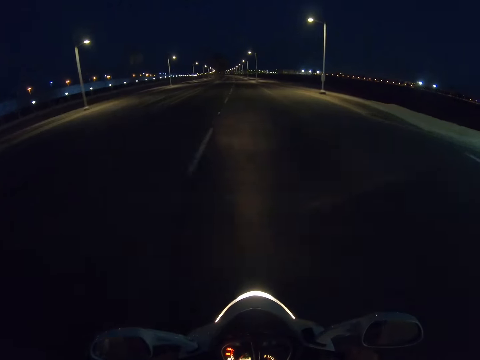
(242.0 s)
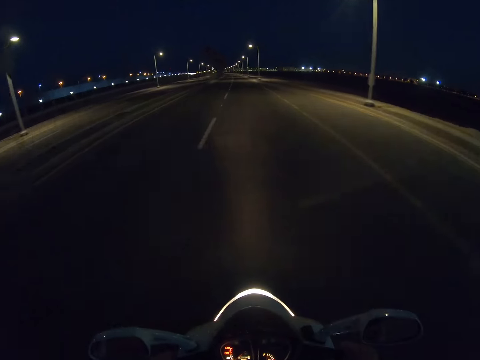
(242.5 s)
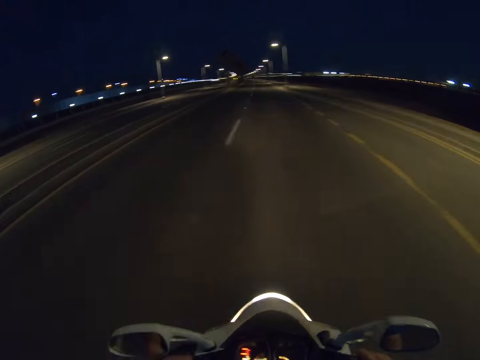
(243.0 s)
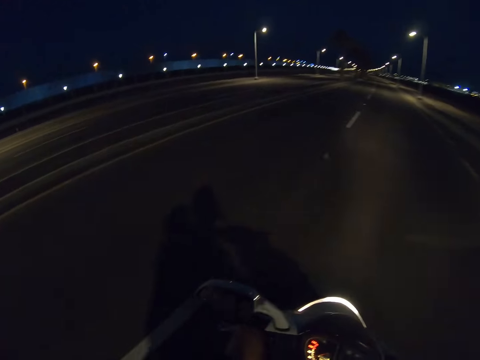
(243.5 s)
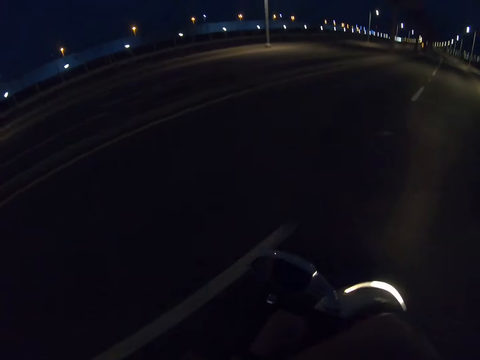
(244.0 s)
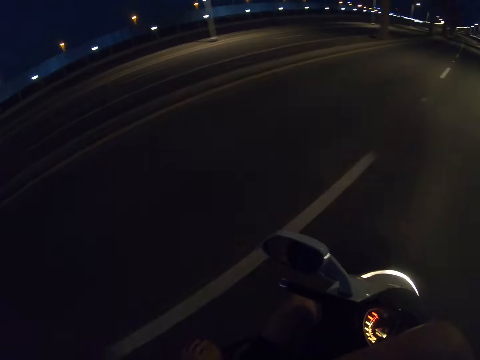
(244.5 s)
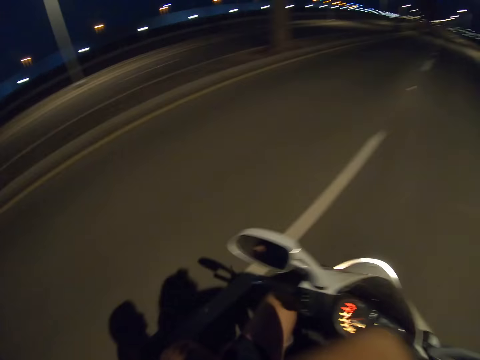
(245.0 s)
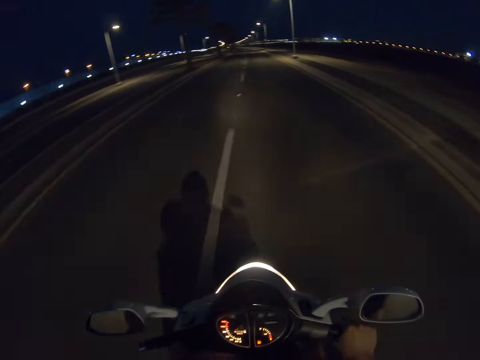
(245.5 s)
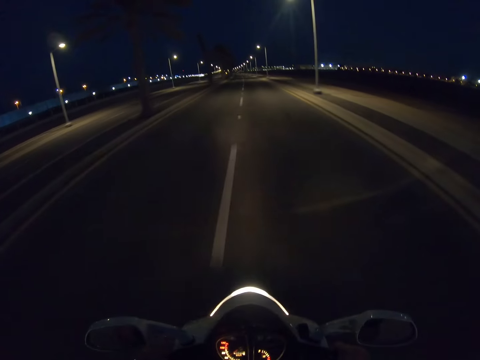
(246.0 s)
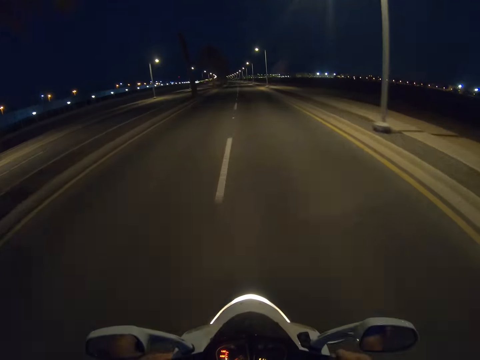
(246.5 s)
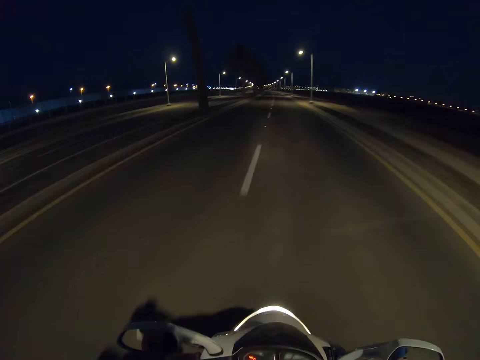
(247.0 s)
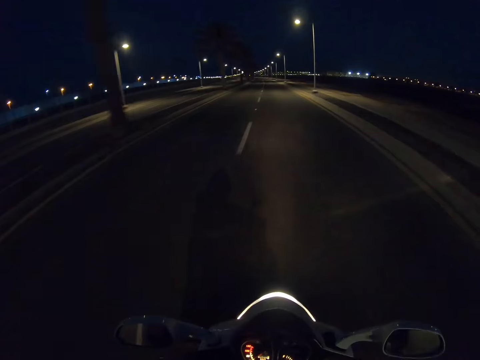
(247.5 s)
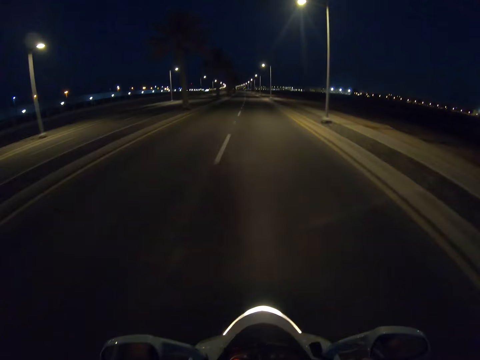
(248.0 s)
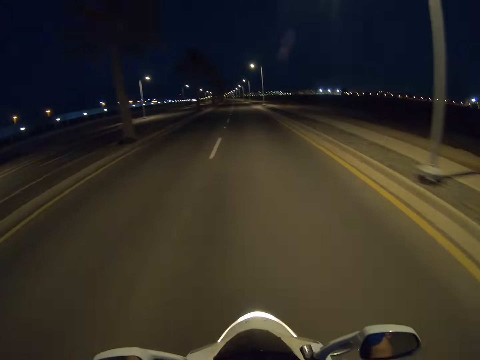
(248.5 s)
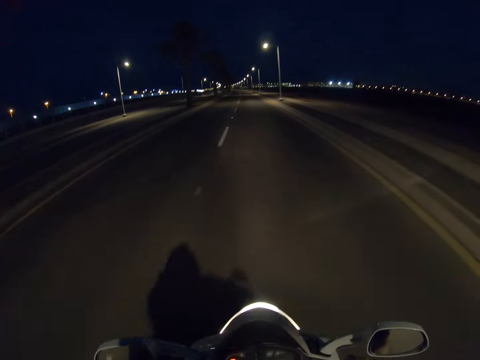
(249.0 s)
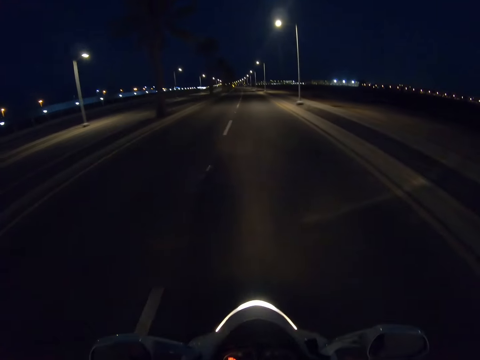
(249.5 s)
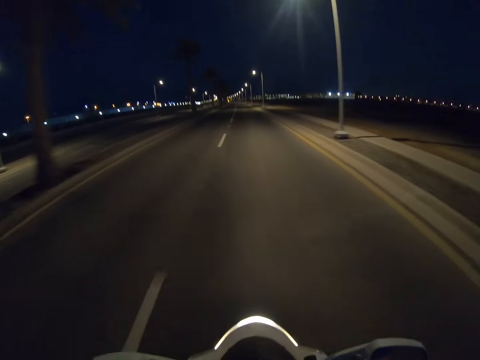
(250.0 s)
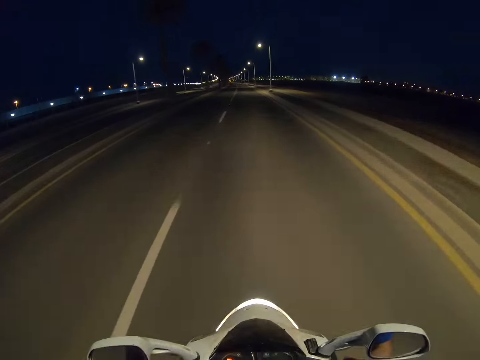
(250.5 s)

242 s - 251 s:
The camera wearer looks around the road. They ride a motorbike on the road.

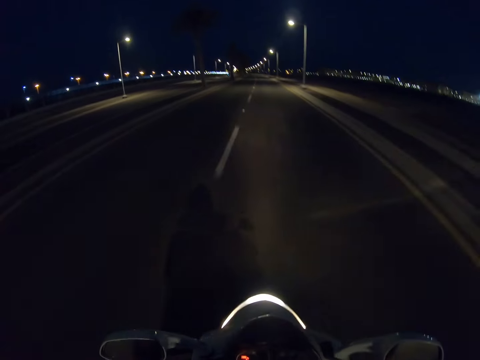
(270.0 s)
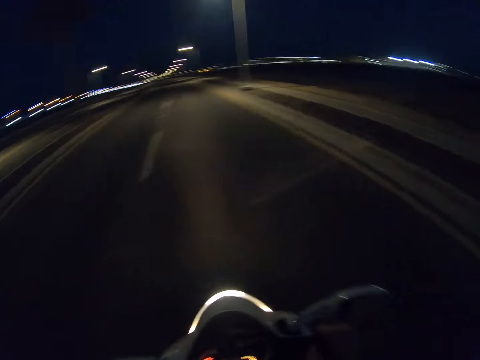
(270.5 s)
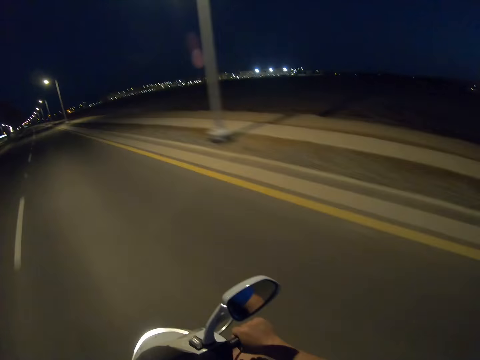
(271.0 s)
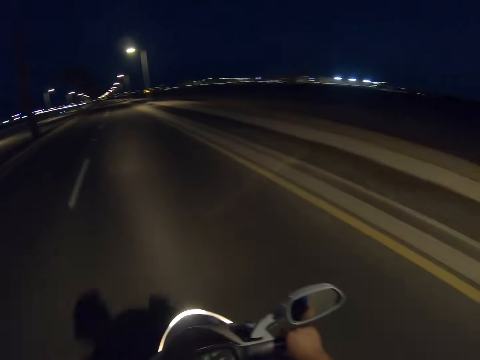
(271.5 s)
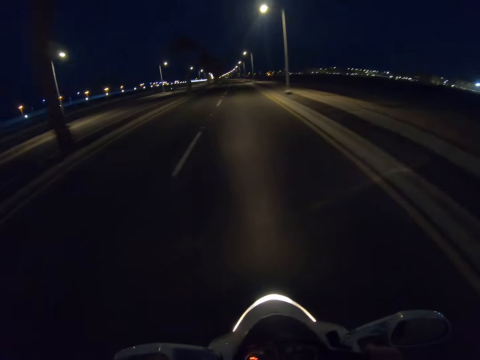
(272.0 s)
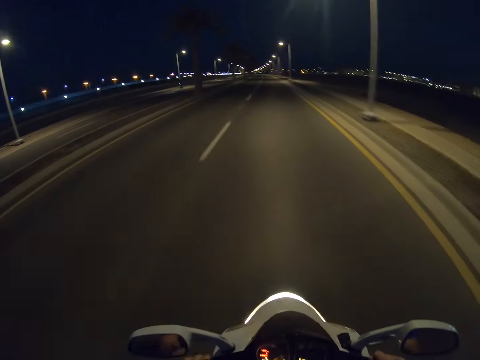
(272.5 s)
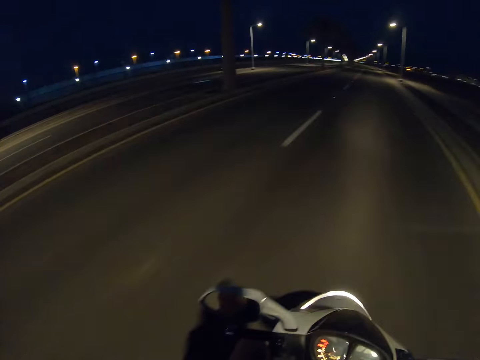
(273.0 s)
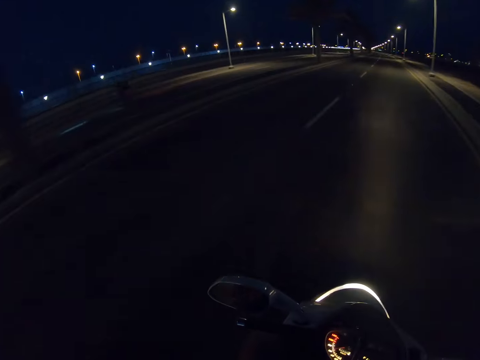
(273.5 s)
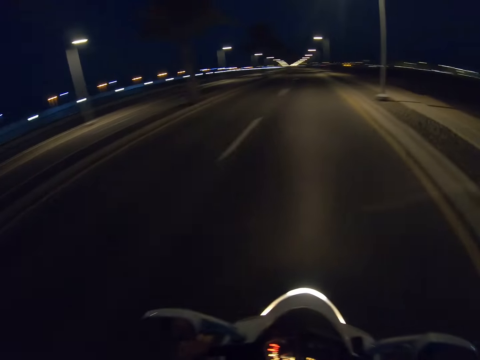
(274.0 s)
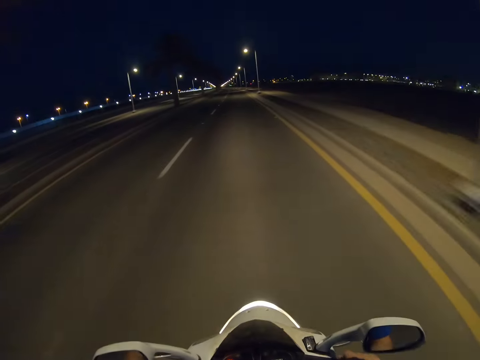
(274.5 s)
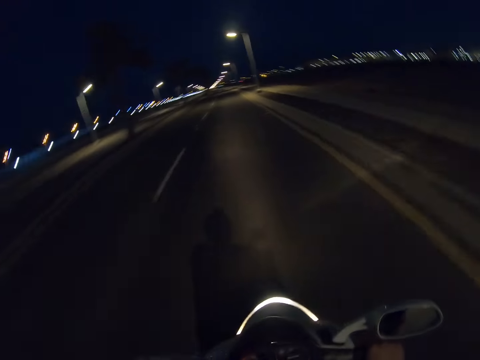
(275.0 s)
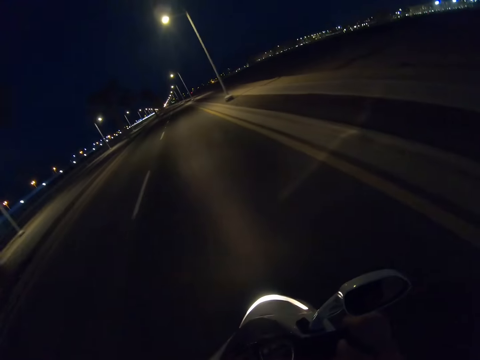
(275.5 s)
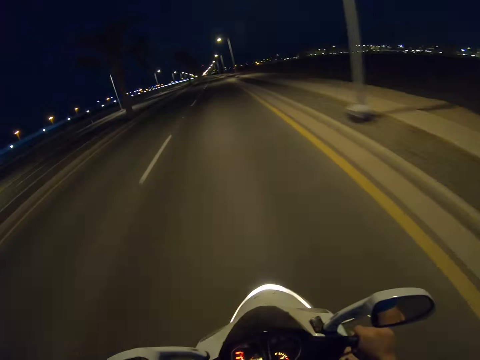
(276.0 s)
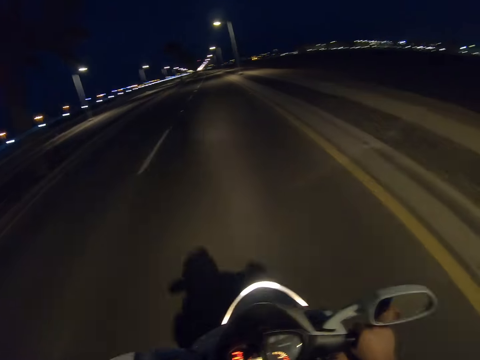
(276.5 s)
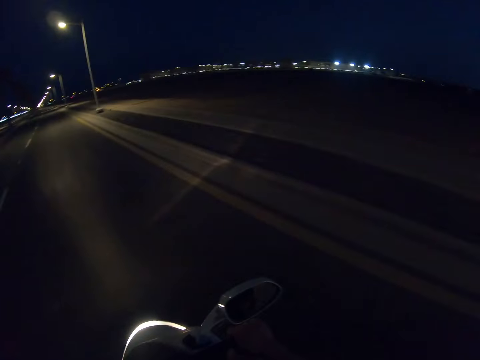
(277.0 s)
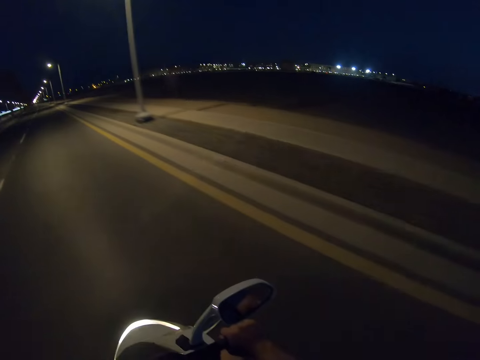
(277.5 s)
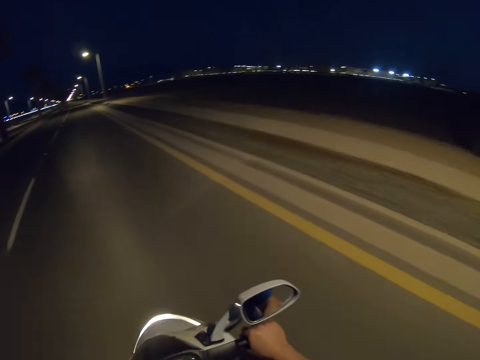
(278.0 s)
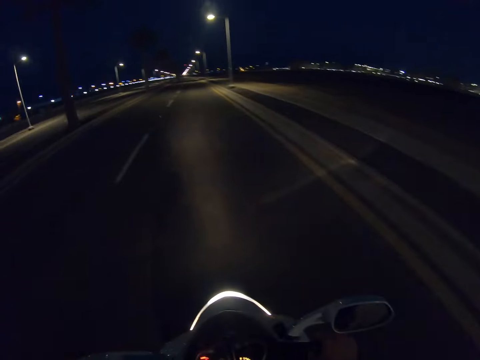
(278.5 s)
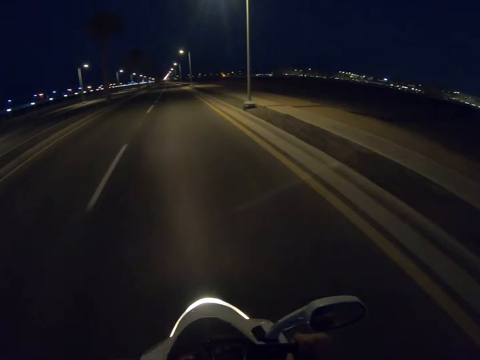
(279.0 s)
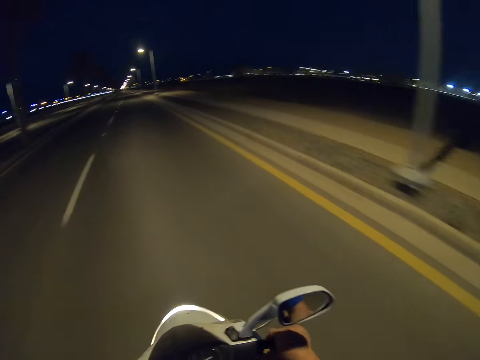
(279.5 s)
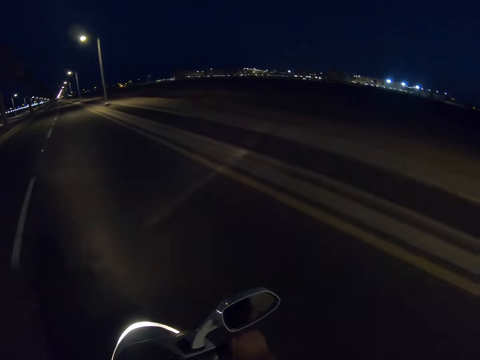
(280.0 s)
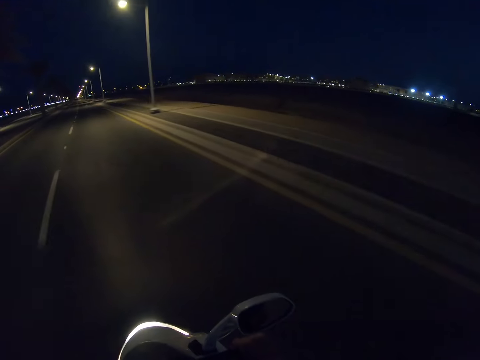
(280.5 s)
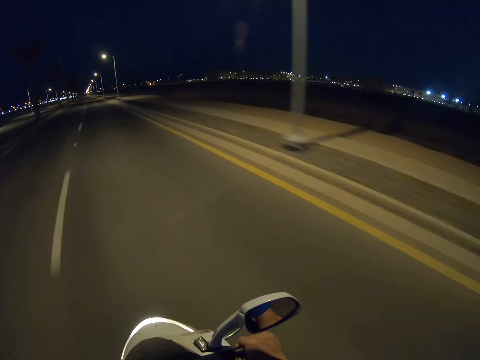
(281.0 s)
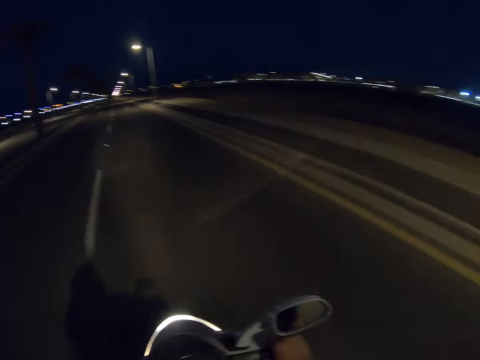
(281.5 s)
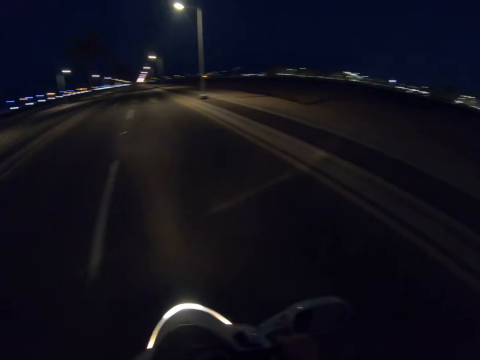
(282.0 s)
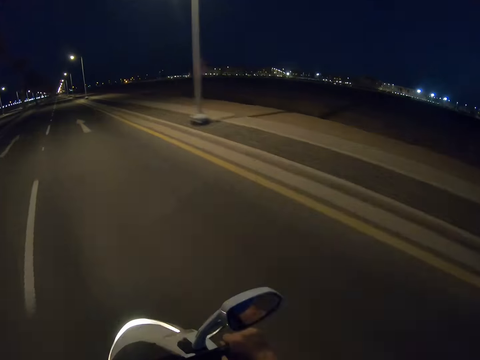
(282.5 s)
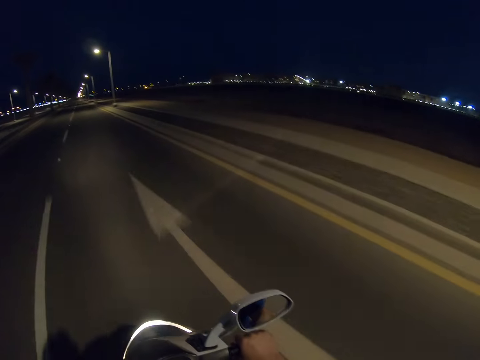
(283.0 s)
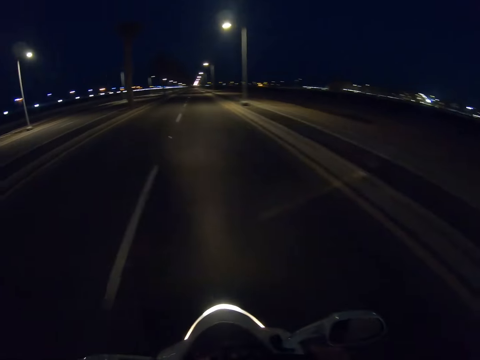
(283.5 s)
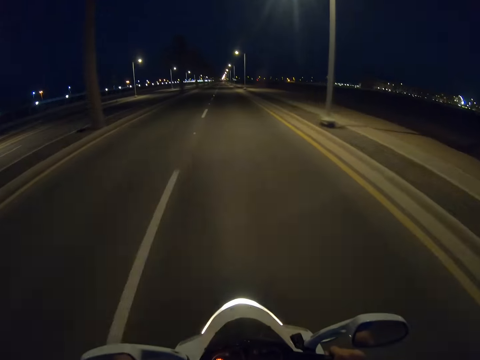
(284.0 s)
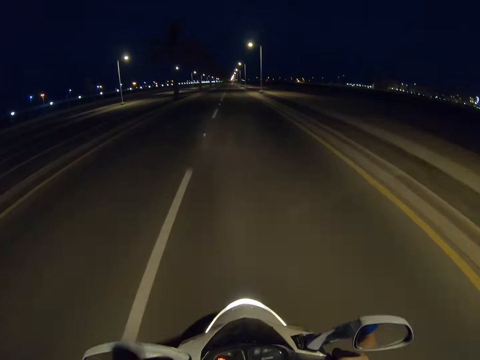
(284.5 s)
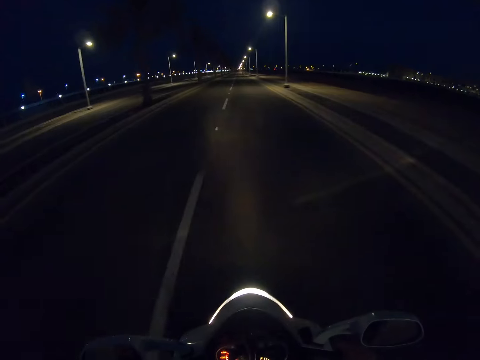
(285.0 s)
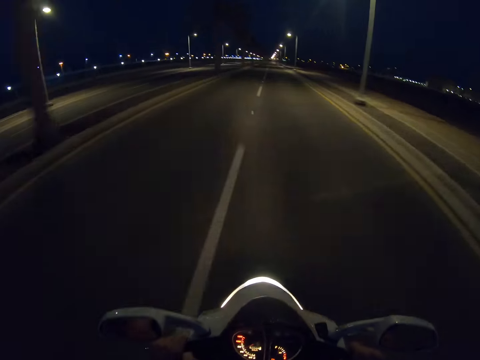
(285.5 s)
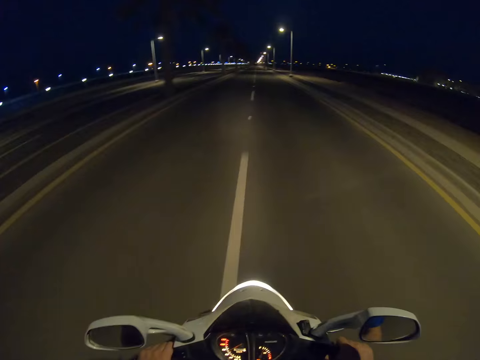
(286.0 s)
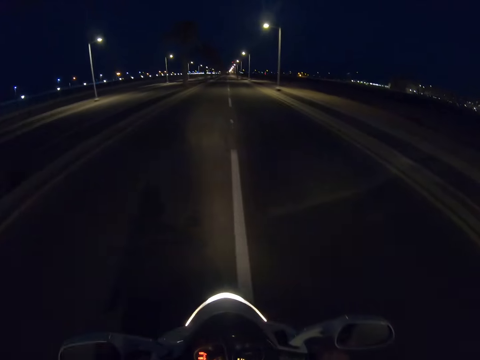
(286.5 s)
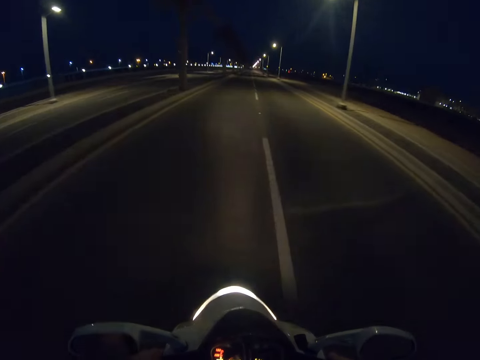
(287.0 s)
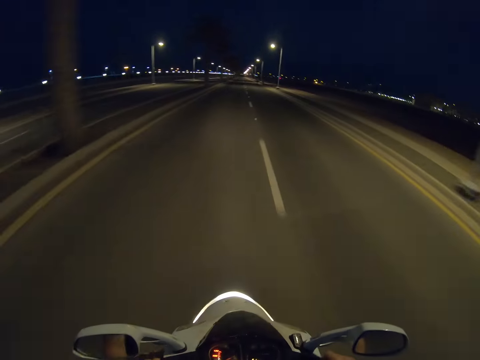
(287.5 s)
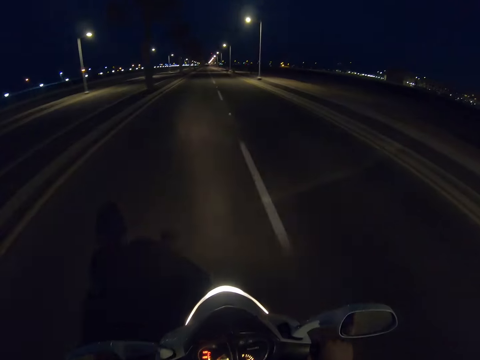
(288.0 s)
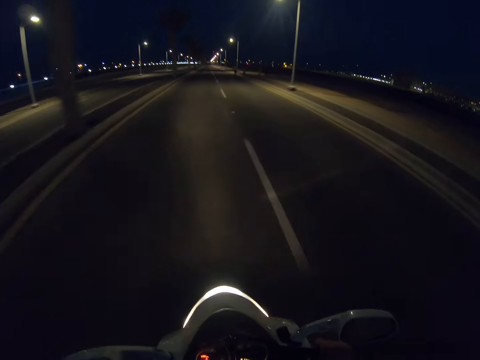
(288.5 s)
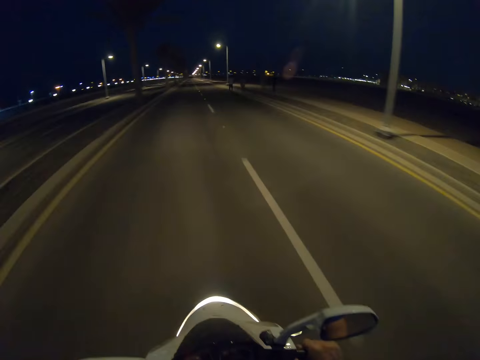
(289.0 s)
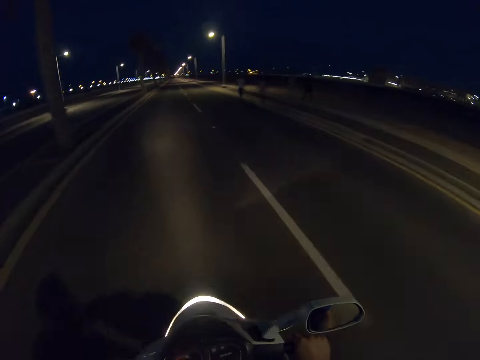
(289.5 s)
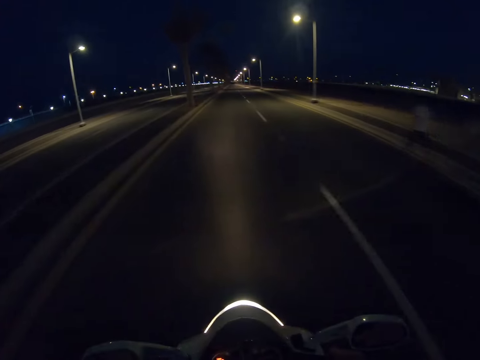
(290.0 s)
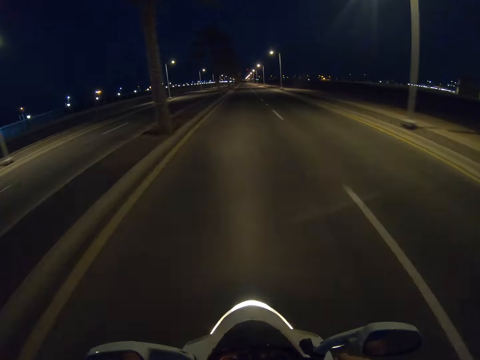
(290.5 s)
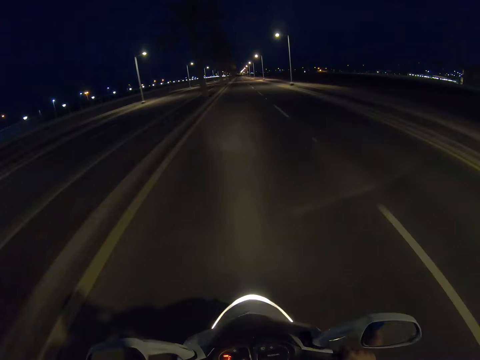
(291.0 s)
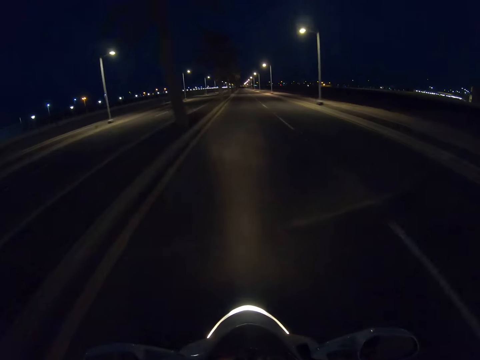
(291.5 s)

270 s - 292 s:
The camera wearer looks around the road. They ride a motorbike on the road. They look around the road. They ride the motorbike on the road.
